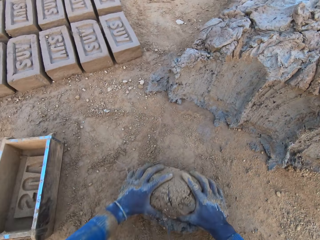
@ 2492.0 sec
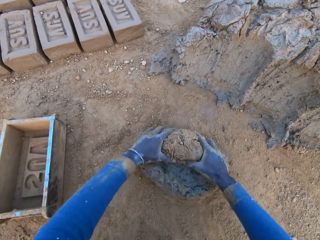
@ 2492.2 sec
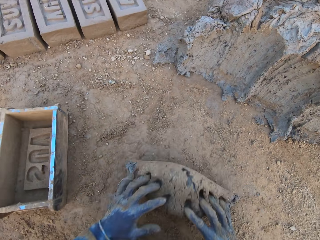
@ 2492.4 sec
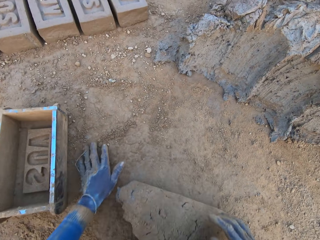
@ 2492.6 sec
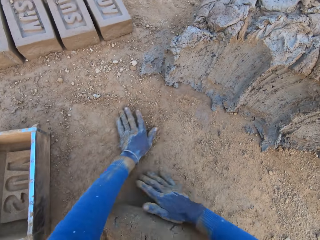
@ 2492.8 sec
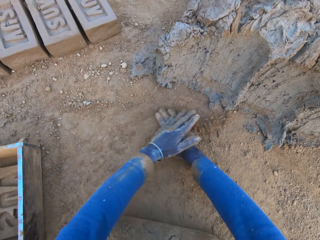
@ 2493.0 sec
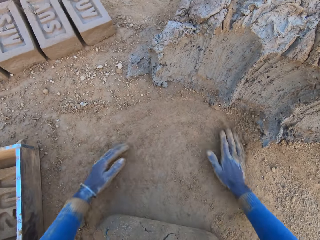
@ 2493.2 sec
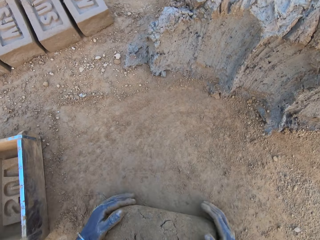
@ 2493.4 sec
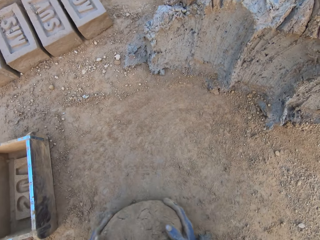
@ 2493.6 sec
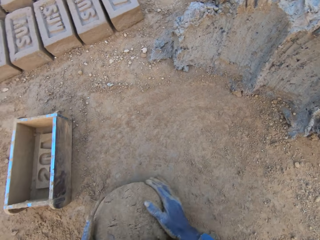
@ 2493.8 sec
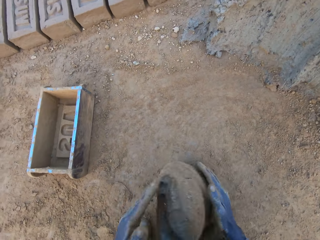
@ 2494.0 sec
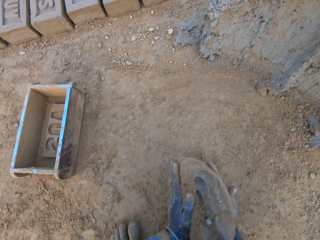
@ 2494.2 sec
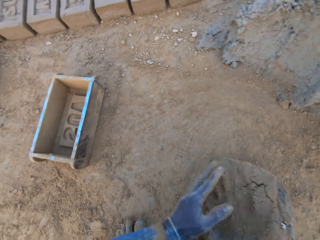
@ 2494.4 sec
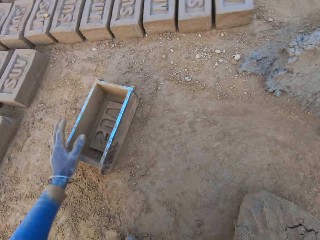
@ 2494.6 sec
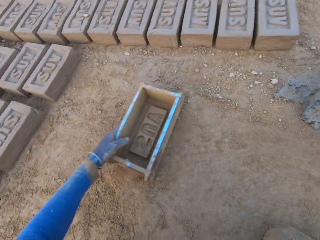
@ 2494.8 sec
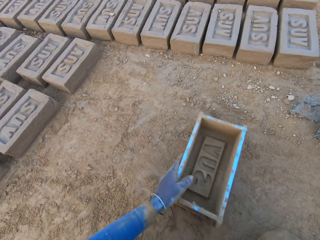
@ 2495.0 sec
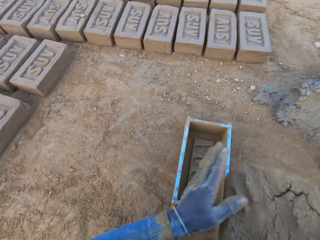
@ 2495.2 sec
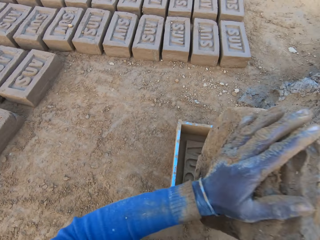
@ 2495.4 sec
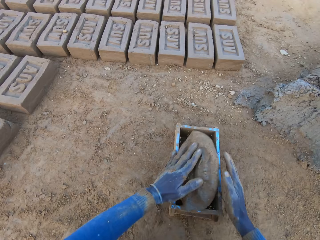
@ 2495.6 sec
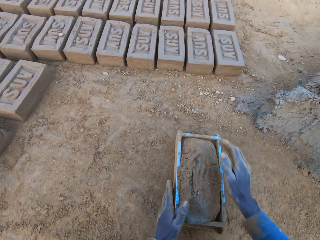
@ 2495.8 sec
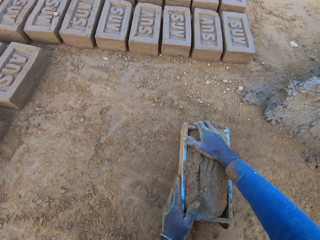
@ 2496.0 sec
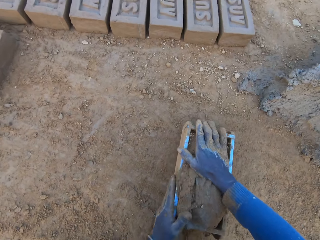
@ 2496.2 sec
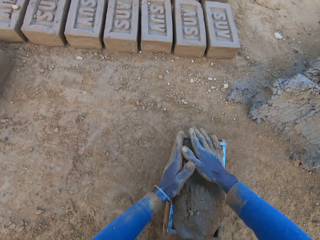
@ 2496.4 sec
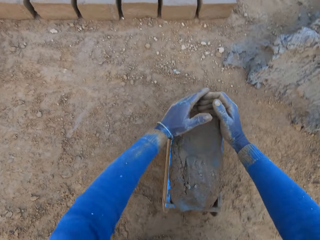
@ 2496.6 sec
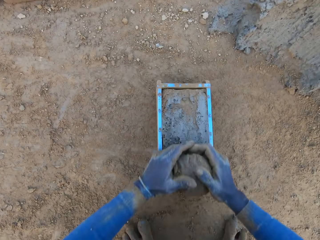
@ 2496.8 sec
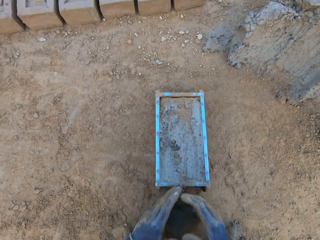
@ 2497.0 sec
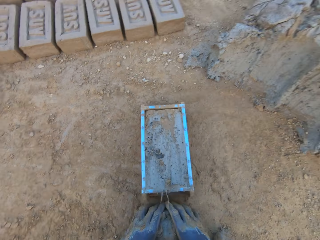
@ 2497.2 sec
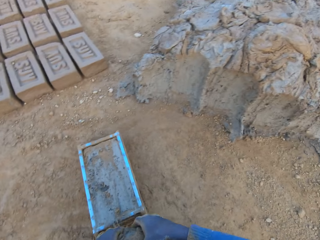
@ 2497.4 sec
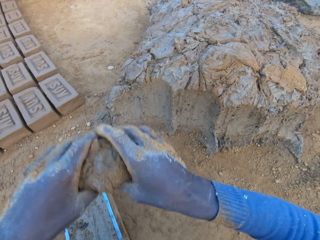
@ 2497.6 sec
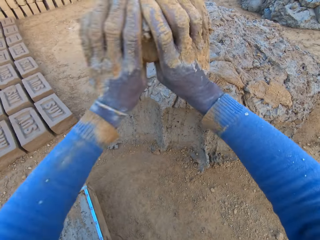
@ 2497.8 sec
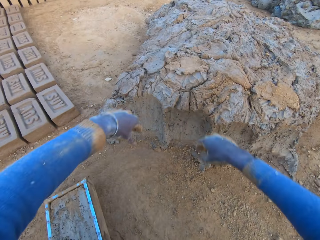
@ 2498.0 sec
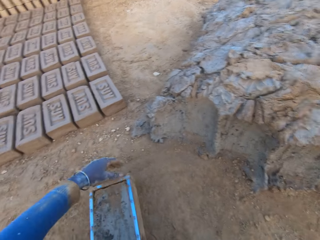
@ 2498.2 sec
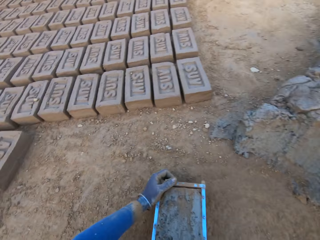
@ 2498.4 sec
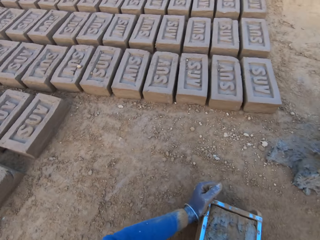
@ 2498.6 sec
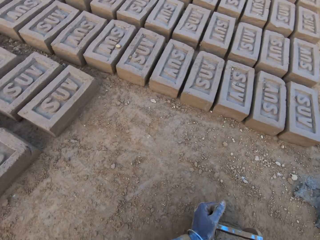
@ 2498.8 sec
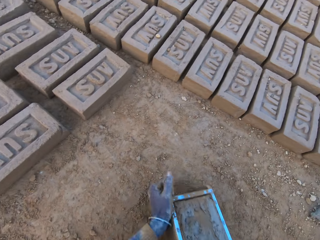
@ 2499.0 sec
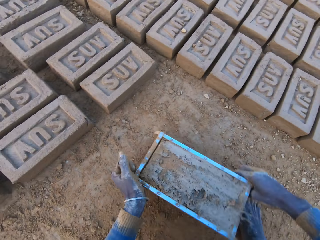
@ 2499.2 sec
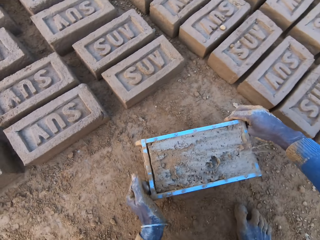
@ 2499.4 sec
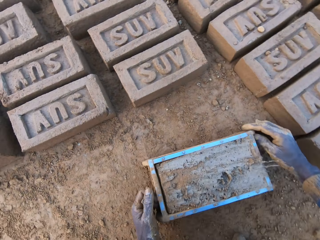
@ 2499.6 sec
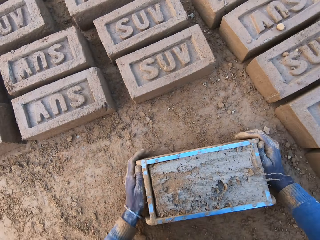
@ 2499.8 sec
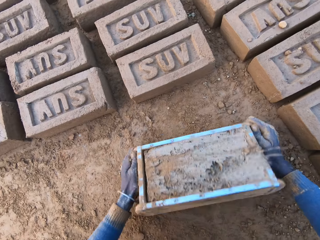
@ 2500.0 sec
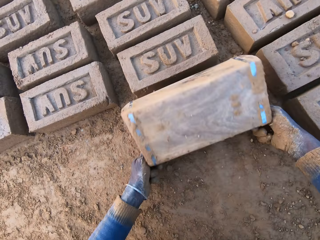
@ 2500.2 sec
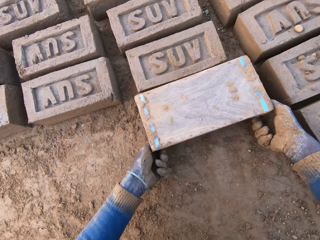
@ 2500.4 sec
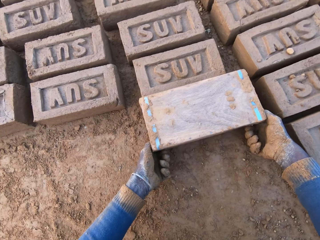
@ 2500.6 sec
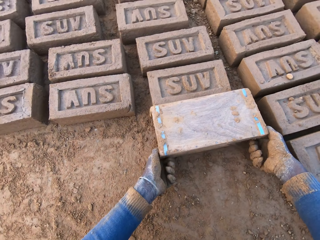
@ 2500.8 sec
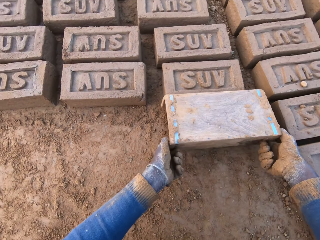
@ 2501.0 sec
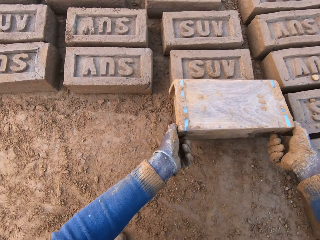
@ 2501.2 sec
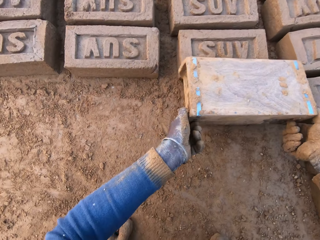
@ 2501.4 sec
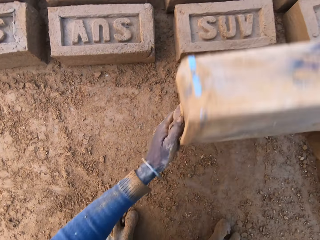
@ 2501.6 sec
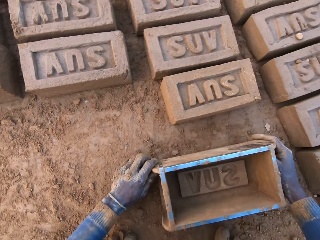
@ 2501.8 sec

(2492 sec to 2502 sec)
The camera wearer mixes the concrete or mud with his hands. He wipes his hands on the soil. He lifts the mud. He shifts the iron brick mold on the ground with his left hand. He drops the concrete in the iron brick mold. He compresses the mud in the mold. He removes the excess concrete from the iron brick mold. He drops the excess concrete on the heap of concrete on the ground. He carries the iron brick mold from the ground with his two hands. He drops the iron brick mold on the ground beside other bricks. He turns the iron brick mold on the ground. He lifts the mold.

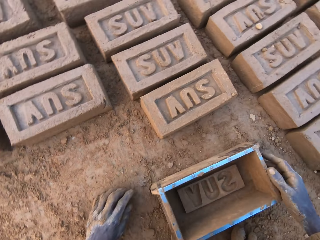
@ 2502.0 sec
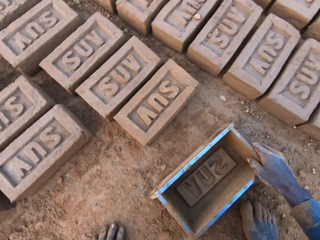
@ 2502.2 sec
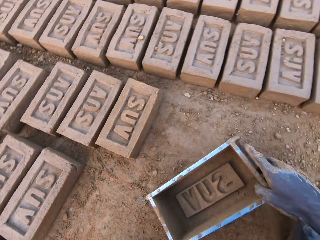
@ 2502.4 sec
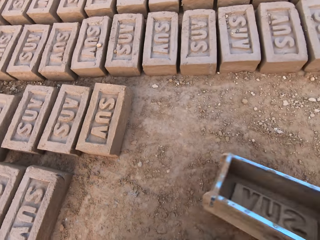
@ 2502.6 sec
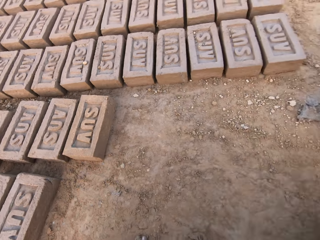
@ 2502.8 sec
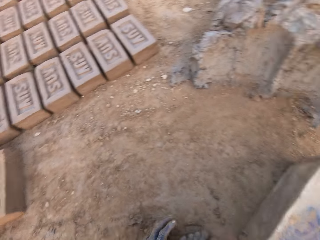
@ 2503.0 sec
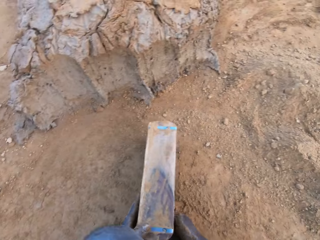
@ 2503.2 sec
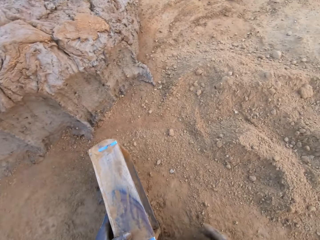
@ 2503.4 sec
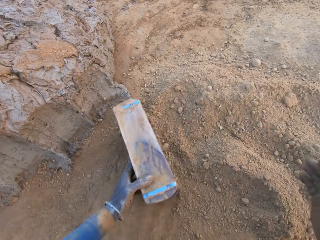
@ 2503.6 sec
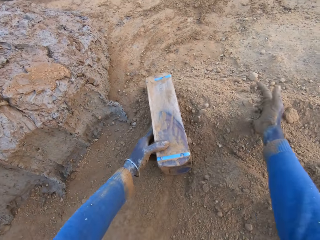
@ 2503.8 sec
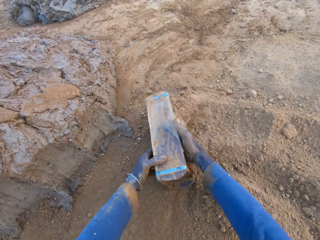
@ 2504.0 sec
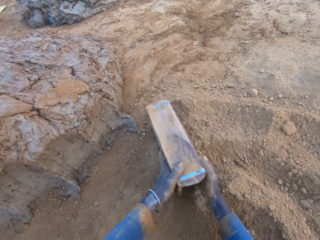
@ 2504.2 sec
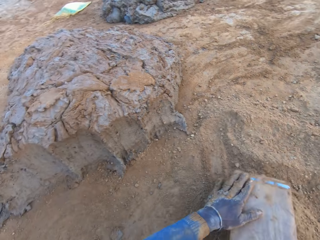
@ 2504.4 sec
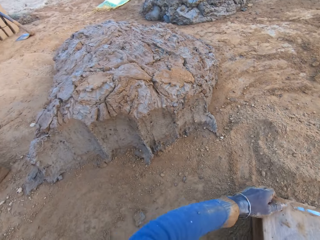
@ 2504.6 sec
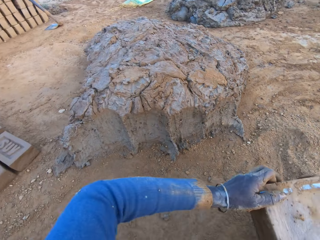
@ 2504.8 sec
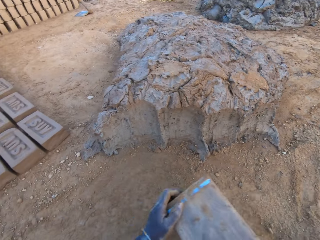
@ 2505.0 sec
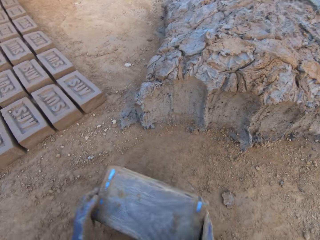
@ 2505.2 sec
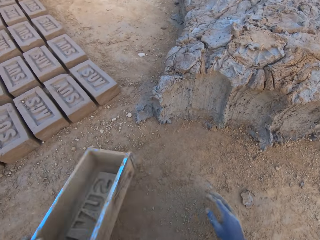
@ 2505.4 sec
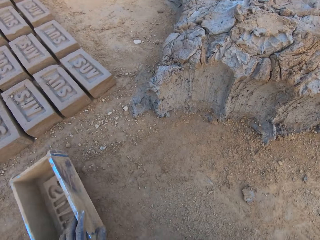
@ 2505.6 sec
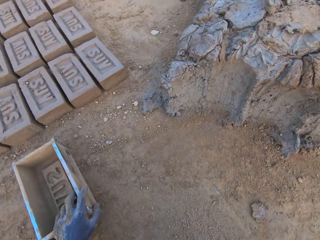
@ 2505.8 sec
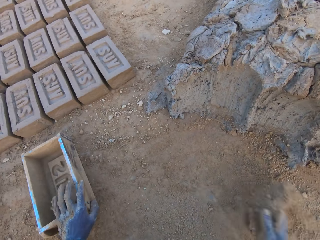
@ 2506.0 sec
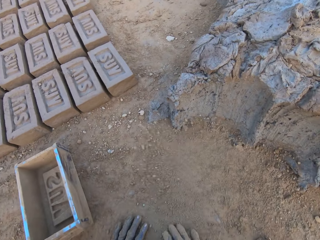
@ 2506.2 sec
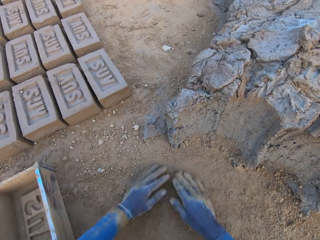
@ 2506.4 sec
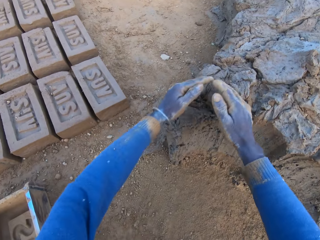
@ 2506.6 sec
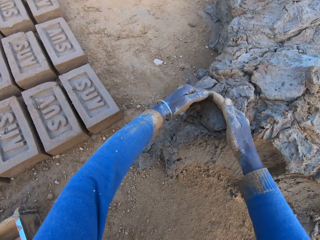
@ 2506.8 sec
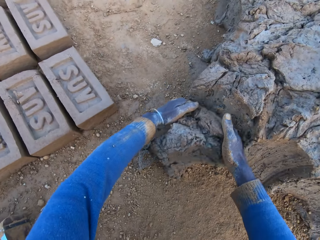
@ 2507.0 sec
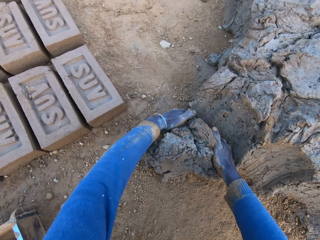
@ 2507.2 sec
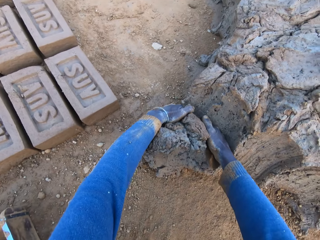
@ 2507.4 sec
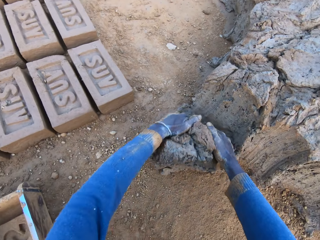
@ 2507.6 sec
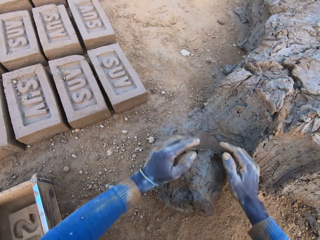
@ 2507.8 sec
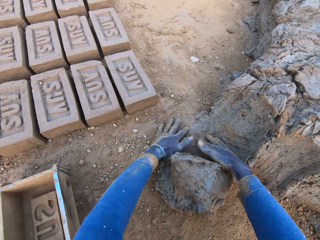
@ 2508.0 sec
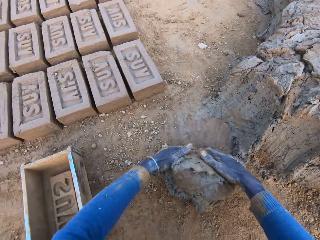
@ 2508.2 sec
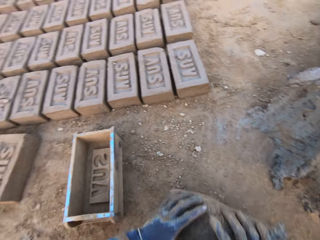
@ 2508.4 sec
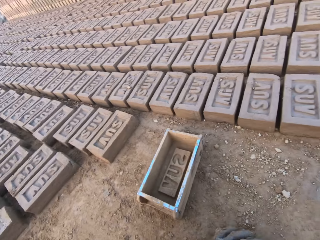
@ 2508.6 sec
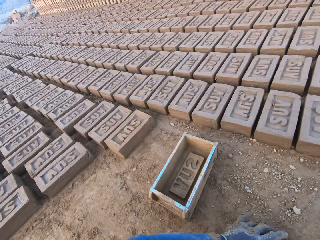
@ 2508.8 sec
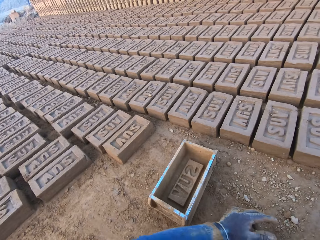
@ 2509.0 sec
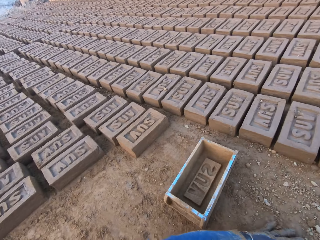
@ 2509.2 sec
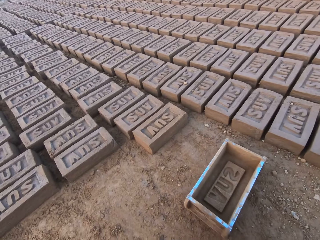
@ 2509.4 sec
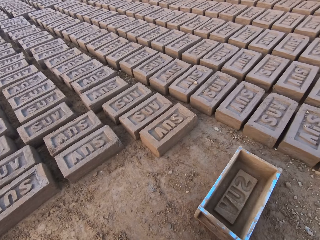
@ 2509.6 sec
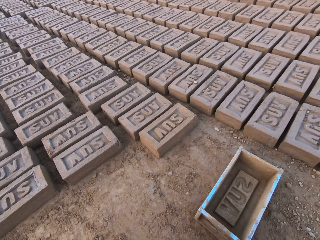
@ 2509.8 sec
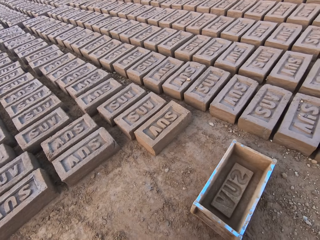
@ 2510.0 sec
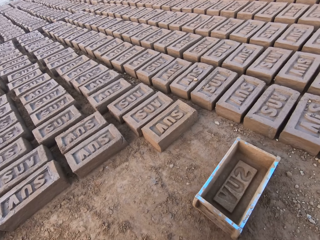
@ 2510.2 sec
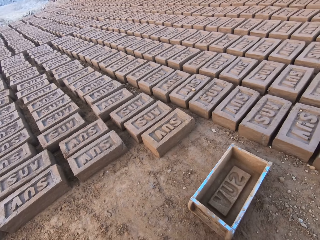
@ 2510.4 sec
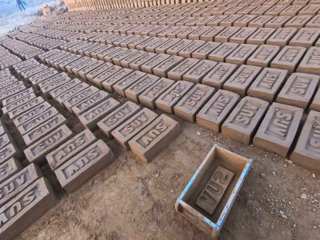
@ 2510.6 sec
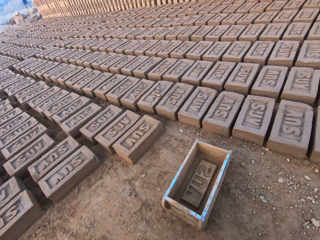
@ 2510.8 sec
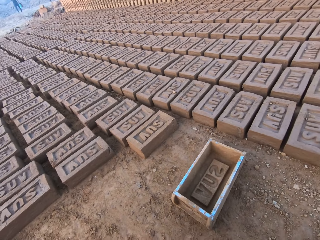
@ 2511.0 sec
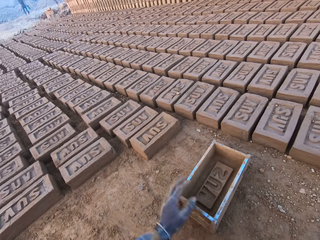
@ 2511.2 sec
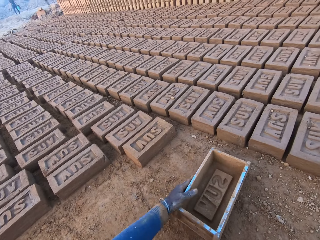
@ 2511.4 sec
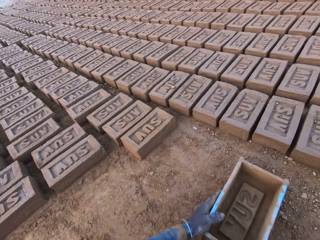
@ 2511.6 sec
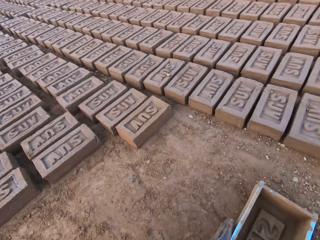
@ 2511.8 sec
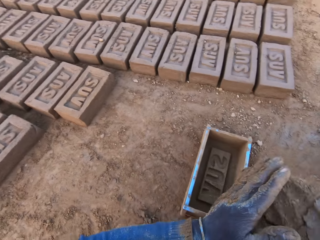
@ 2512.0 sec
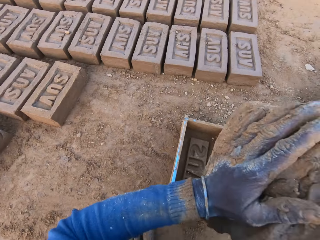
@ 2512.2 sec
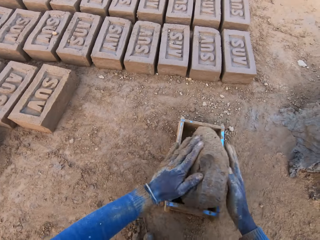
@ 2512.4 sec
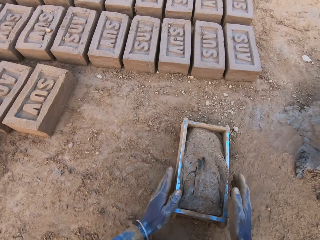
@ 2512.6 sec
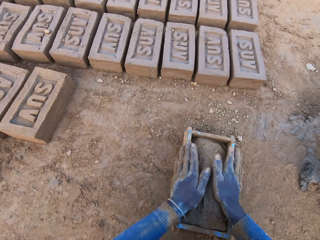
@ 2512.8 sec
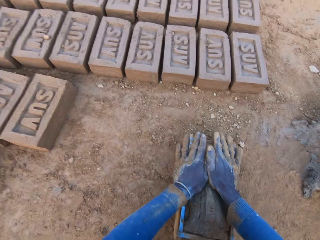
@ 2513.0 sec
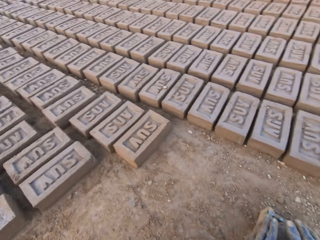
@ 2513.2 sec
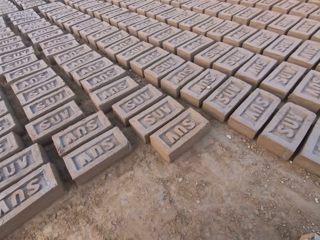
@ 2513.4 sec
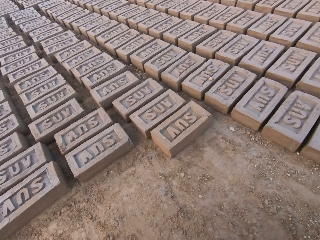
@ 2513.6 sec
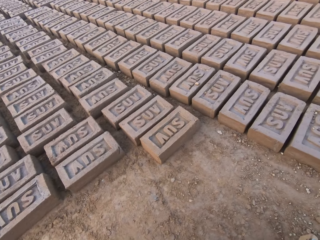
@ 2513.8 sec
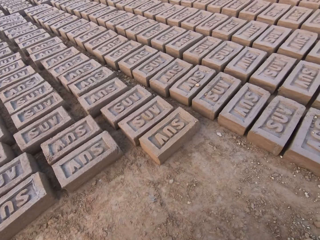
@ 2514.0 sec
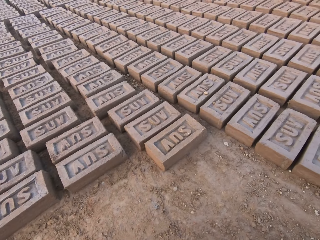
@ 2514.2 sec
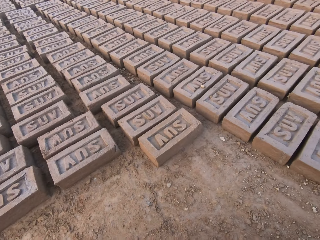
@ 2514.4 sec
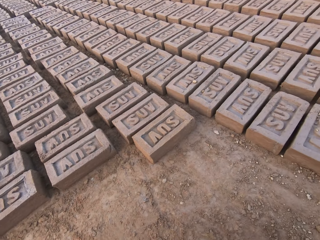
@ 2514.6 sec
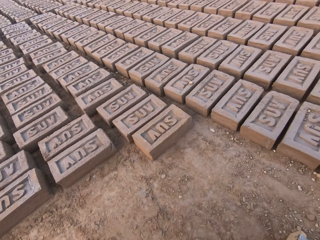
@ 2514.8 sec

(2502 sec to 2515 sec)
The camera wearer drops the iron brick mold on the ground. He carries the mold. He turns around with the iron brick mold in his right hand. He wipes the mold in the soil. He pours sand from the ground into the iron brick mold with his right hand. He removes the sand from the iron brick mold. He drops the iron brick mold on the ground near the mud or concrete. He wipes his hands on the soil. He scoops the mud with his hands. He cuts a portion of the concrete from a heap of concrete with his hands. He rolls the mud on the ground. He mixes the concrete with his hands. He shifts the iron brick mold on the ground with his left hand. He drops the concrete in the iron brick mold. He compresses the mud in the mold. He turns around.
